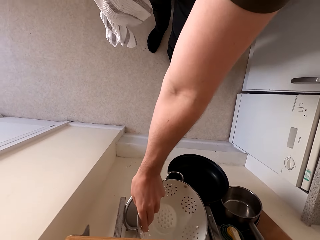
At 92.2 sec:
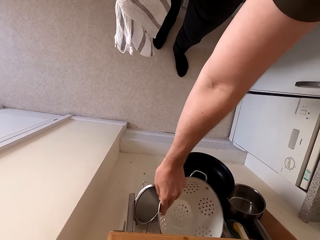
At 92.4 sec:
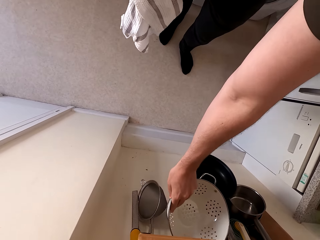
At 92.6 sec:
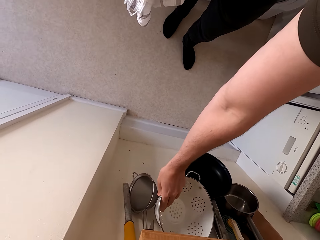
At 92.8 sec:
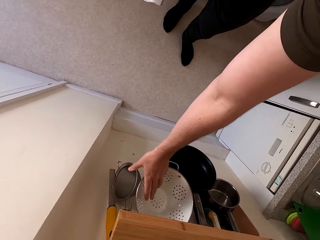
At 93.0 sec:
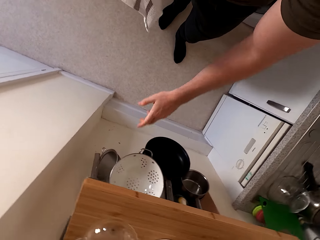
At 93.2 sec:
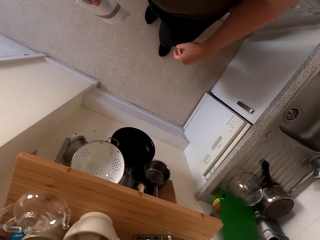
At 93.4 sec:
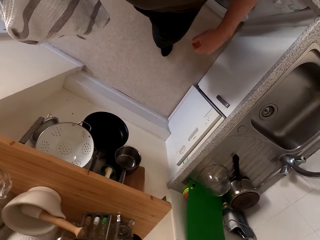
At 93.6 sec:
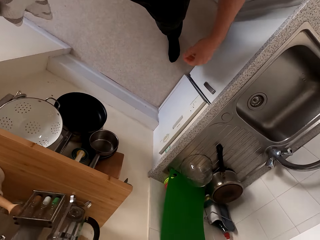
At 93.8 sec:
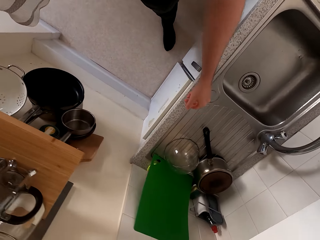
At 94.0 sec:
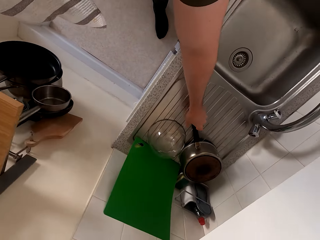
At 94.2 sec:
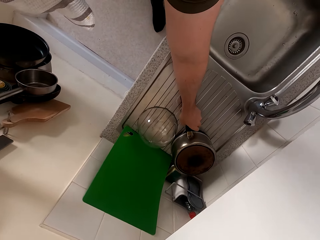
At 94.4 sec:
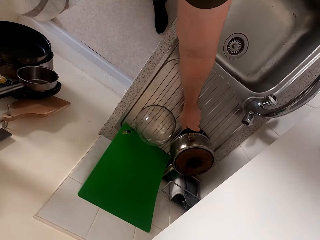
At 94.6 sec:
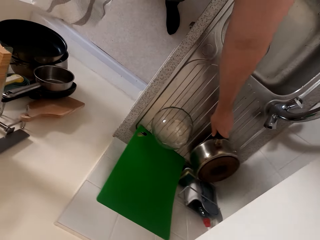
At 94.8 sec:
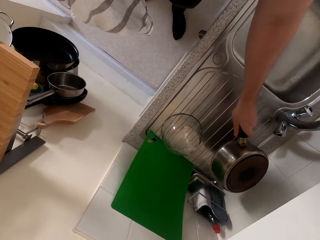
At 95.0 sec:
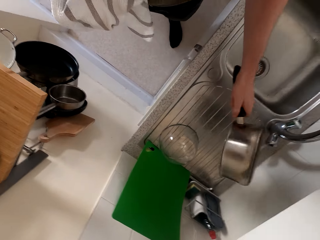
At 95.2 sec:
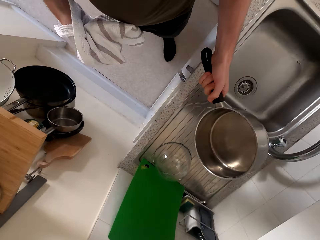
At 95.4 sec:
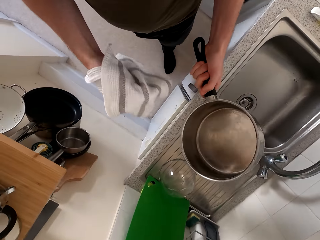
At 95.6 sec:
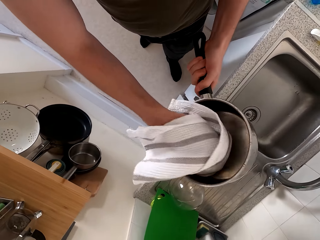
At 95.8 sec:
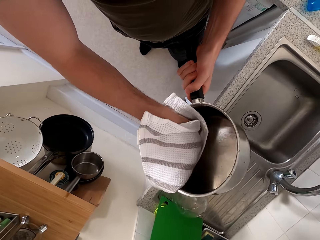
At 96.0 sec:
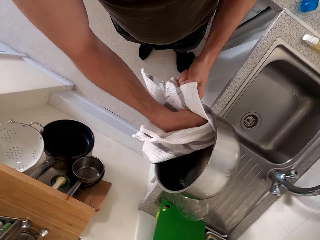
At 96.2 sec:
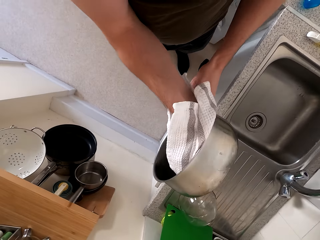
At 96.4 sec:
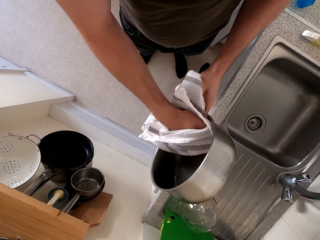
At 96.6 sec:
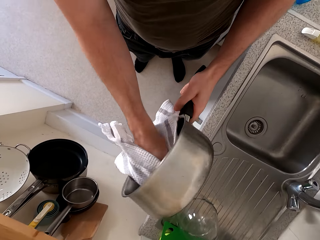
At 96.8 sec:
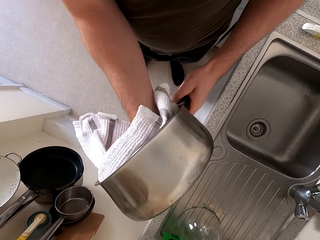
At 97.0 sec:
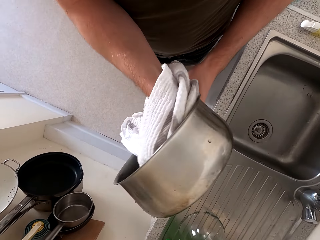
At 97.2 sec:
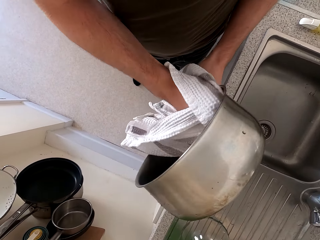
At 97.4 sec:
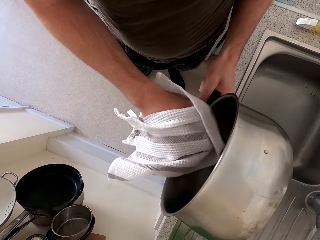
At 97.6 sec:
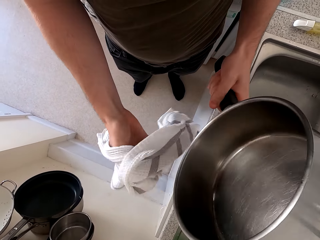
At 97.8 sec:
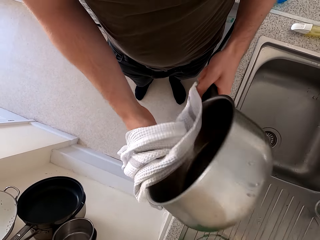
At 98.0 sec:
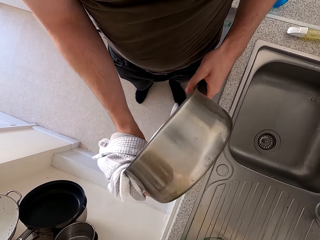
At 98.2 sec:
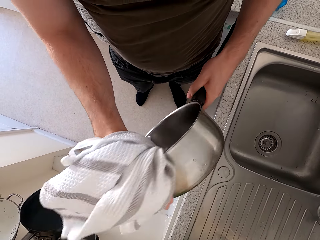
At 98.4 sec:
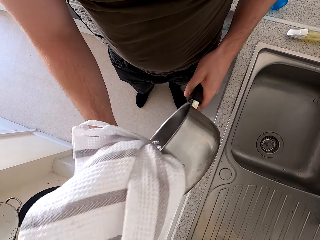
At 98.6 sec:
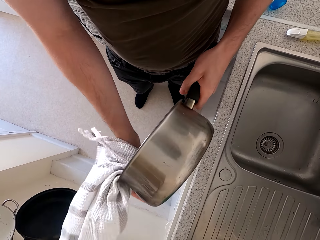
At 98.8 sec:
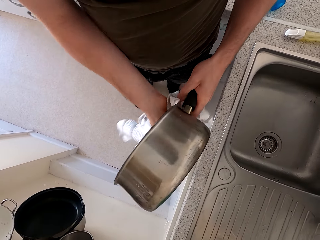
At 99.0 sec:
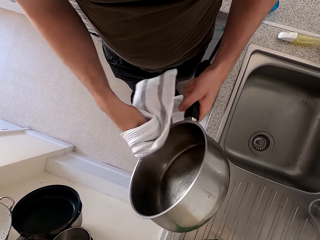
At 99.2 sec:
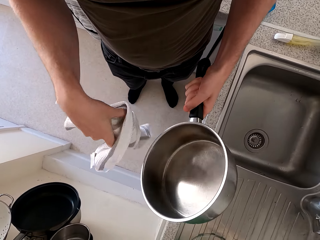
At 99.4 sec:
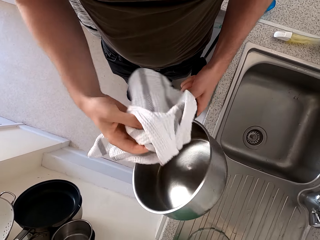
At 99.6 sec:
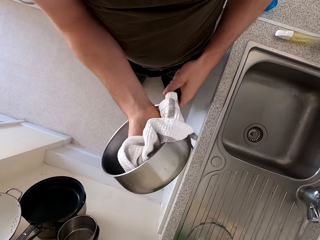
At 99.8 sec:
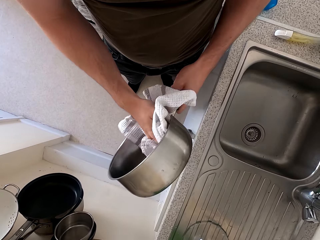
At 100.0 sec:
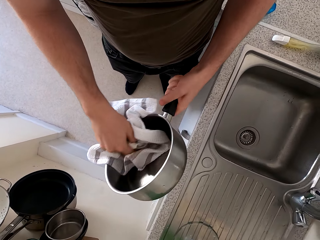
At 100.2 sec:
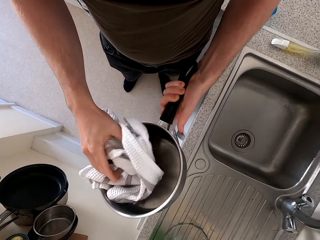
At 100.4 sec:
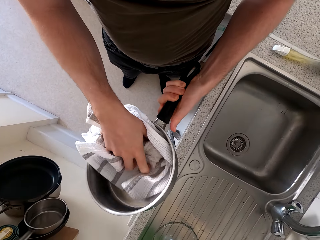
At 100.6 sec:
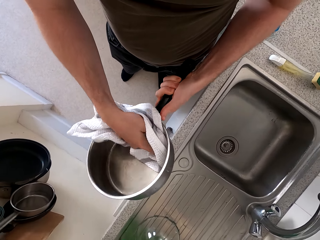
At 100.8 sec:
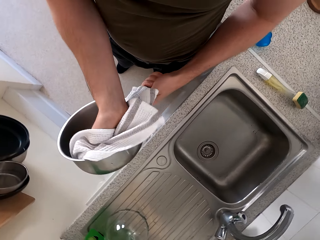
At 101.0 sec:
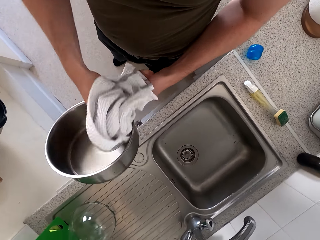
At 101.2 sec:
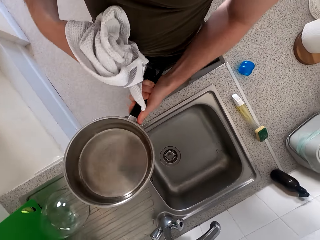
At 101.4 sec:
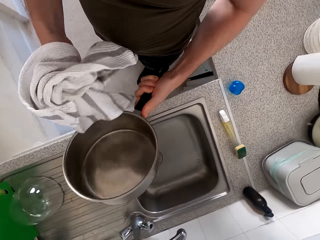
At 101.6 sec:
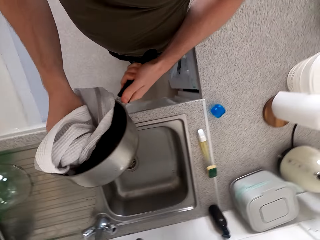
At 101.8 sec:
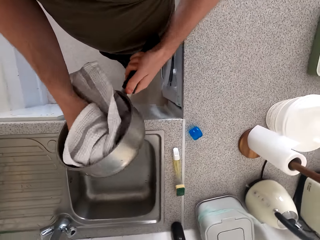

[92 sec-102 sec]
The camera wearer moves their hands. They pick up the cooking pot or frying pan. They move their hands again. They dry the cooking pot with the cloth.

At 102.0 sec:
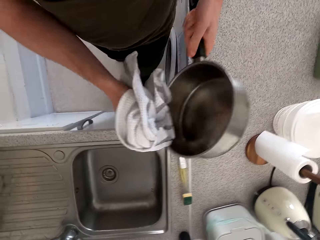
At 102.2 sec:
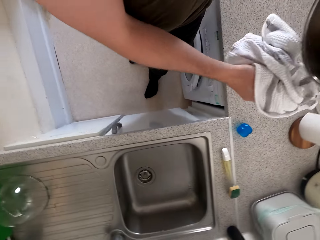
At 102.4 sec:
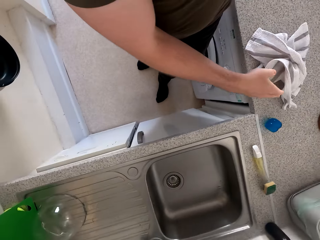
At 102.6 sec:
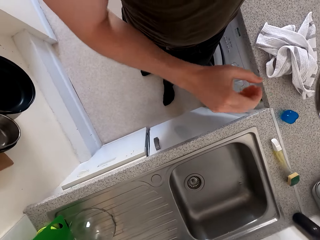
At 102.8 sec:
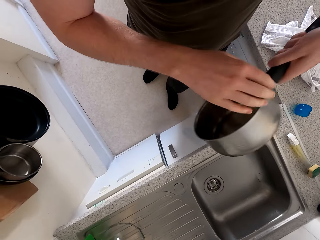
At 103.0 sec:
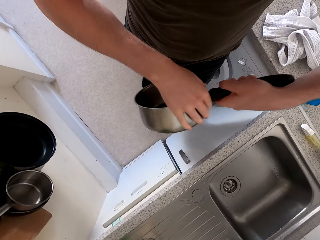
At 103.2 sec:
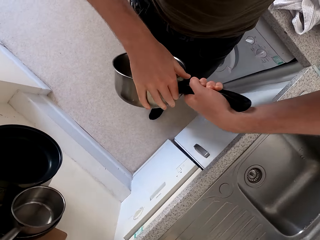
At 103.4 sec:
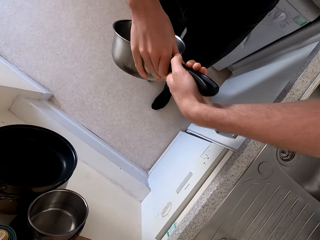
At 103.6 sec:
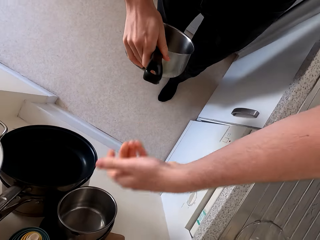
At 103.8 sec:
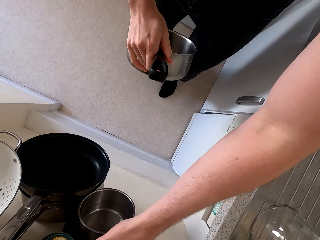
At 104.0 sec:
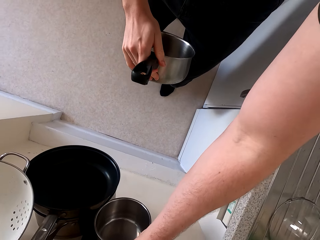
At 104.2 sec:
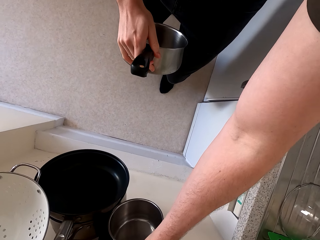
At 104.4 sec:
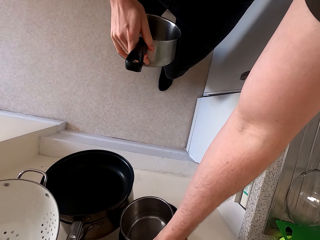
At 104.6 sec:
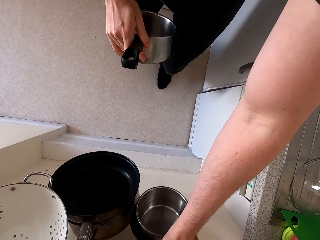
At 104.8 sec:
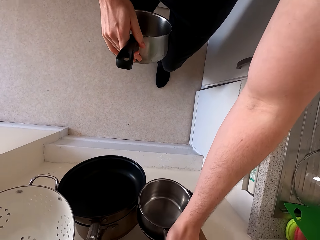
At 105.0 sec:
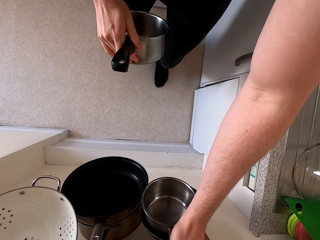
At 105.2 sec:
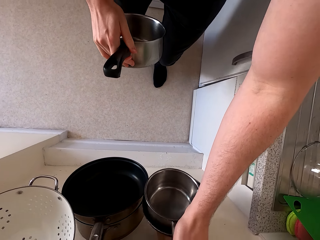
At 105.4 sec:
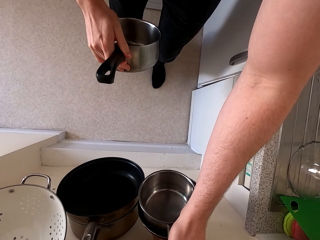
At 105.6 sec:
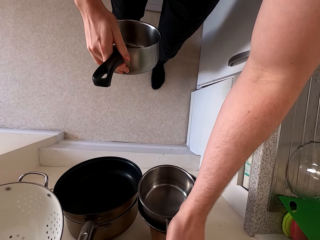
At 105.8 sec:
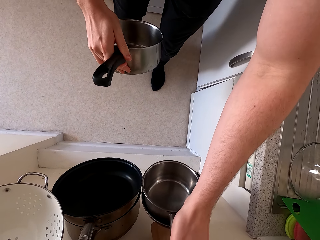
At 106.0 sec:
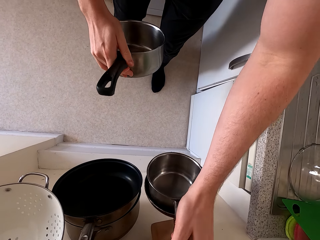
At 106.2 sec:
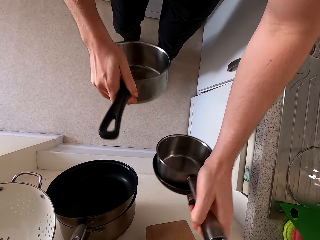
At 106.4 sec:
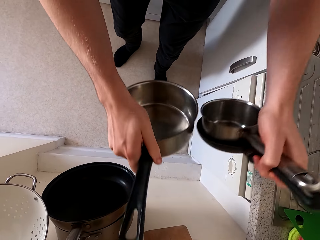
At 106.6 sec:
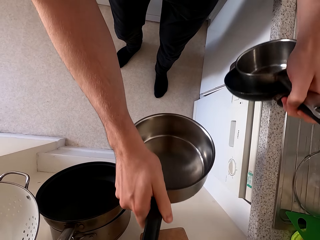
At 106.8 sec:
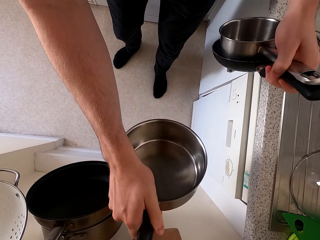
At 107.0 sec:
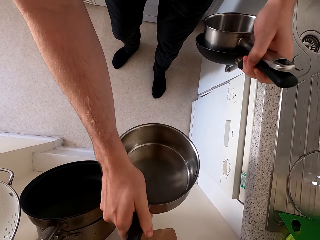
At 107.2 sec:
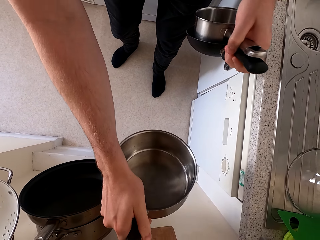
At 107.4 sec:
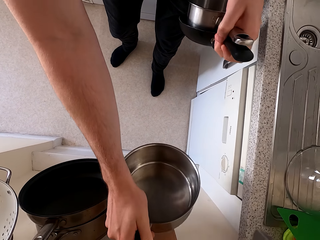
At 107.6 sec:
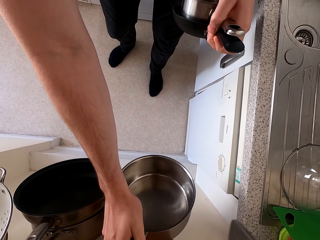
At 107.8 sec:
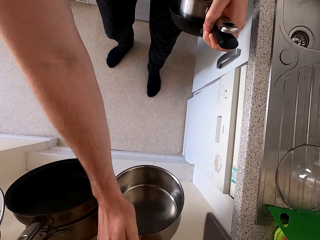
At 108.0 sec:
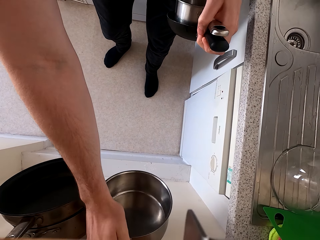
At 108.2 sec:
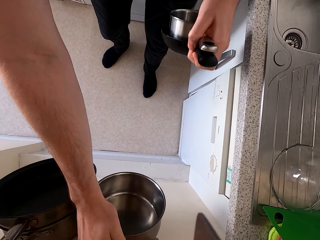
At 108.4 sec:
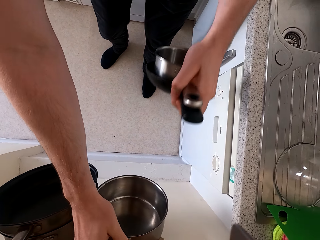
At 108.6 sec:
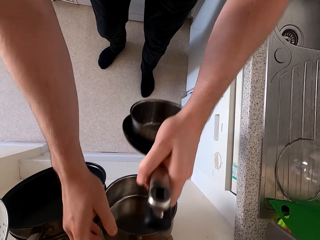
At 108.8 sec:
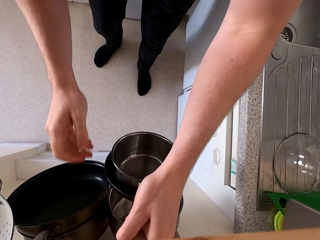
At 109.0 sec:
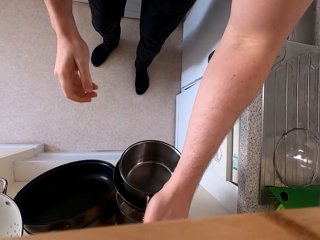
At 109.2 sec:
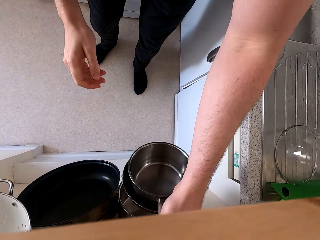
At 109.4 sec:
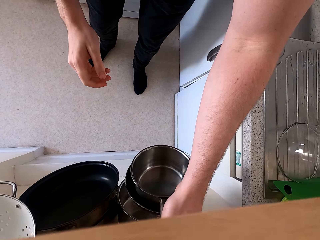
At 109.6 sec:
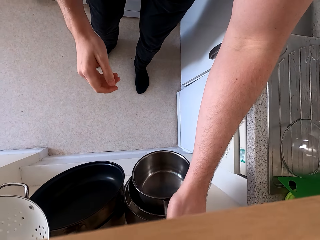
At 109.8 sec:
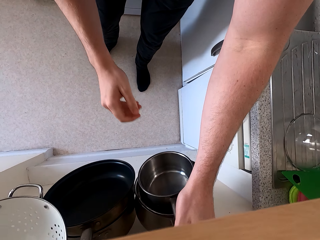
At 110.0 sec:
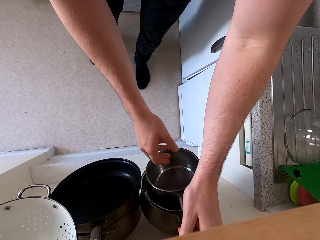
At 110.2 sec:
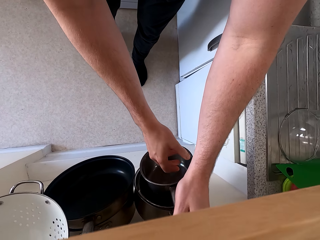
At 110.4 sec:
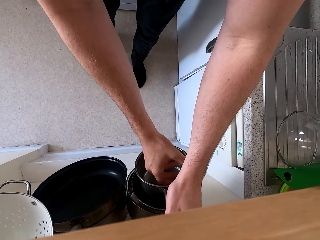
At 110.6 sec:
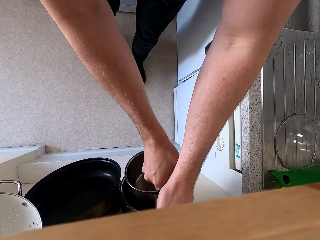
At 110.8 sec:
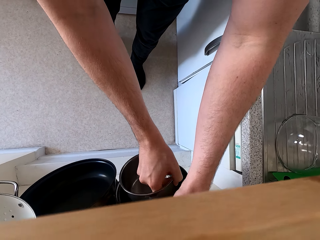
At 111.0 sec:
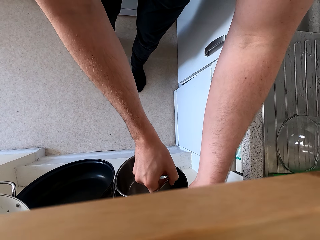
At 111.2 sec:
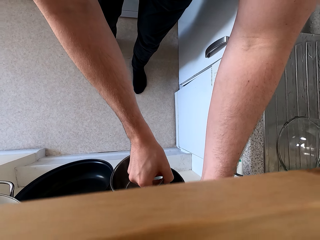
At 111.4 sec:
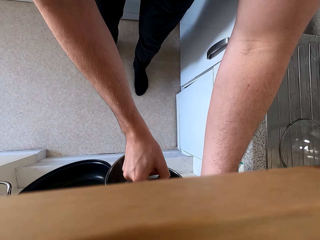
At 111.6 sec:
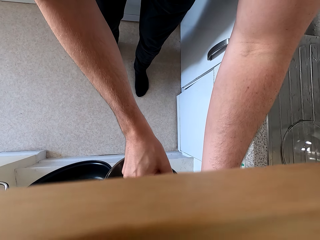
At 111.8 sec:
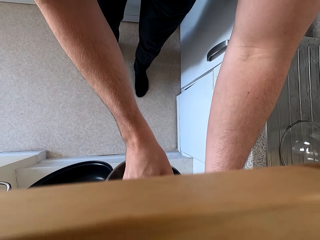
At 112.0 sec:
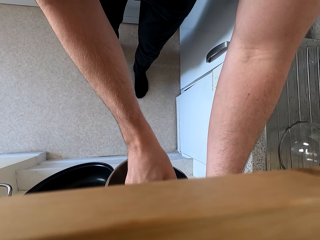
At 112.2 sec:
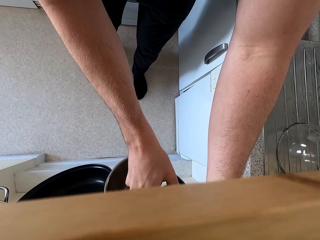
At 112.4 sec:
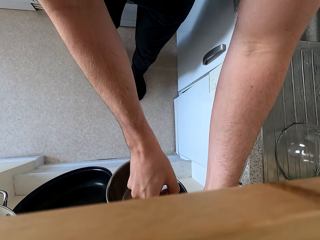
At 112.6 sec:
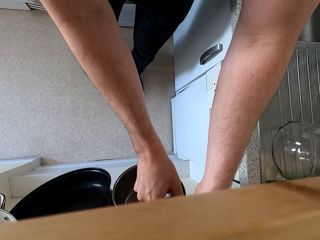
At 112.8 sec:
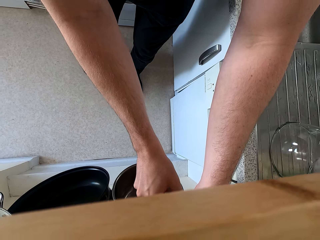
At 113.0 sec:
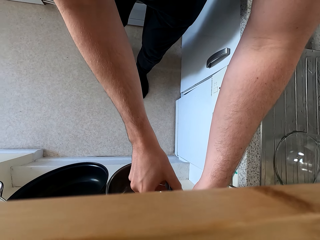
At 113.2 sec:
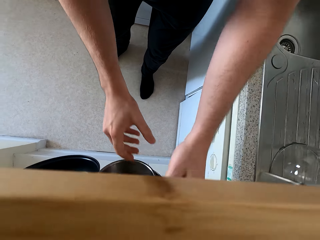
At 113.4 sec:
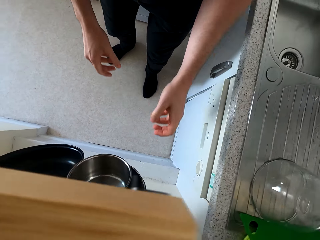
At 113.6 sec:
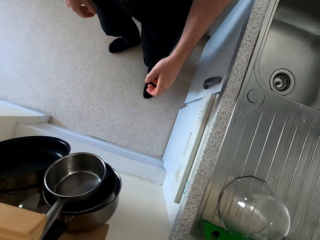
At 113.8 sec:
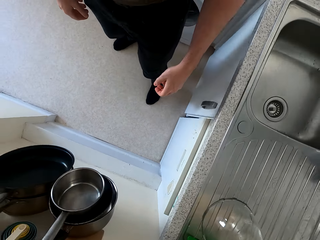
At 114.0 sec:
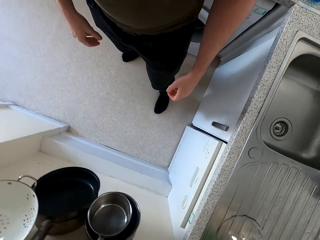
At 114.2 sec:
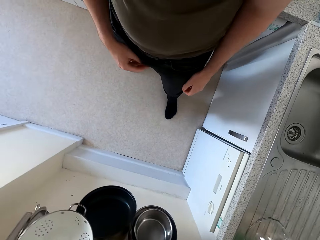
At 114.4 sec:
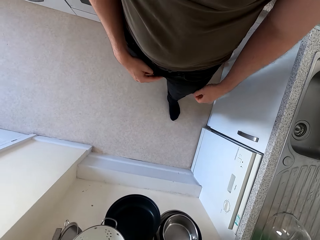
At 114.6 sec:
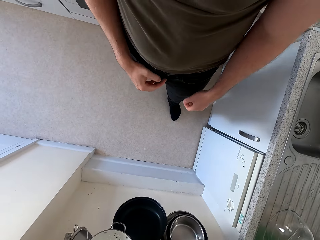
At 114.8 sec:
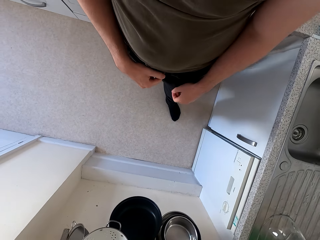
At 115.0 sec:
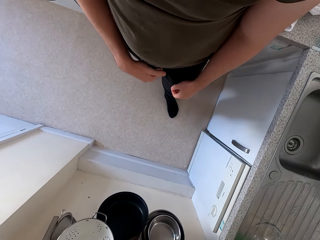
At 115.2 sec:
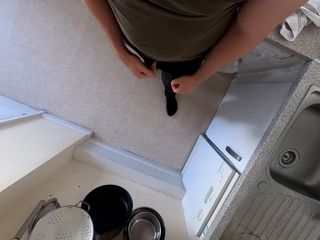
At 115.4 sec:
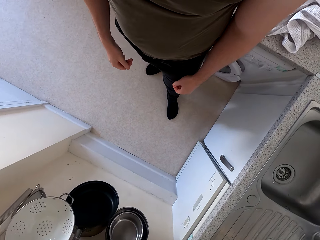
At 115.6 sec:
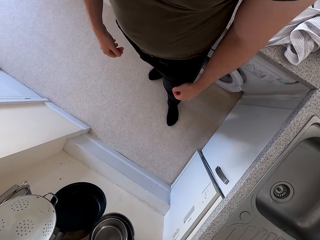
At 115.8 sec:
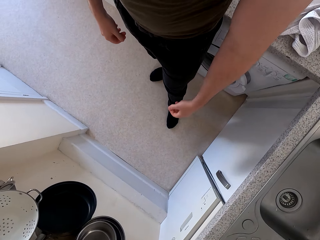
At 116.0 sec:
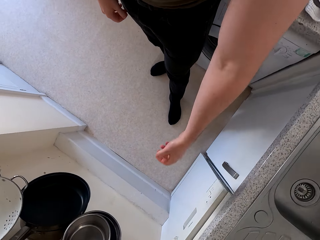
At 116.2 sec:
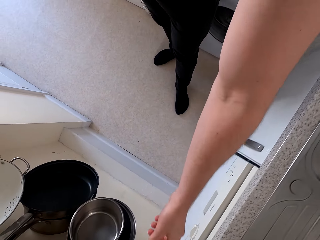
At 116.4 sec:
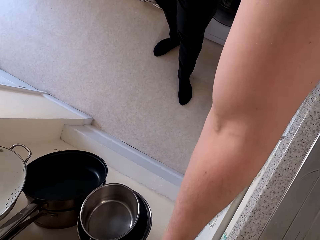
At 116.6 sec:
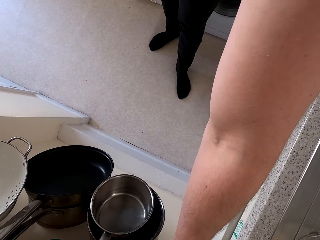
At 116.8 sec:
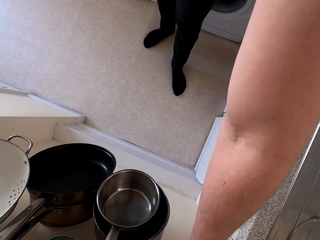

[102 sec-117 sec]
The camera wearer drops the towel on the kitchen counter. They hold the cooking pot, move their hands and carry the cooking pot. They remove a frying pan from the hood. They hang the frying pan on the hook. They move the frying pan. They hang the frying pan on the hook. They move their hands. They touch the trouser. They stand.
